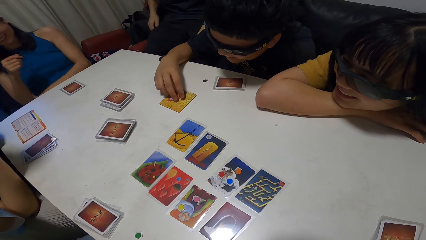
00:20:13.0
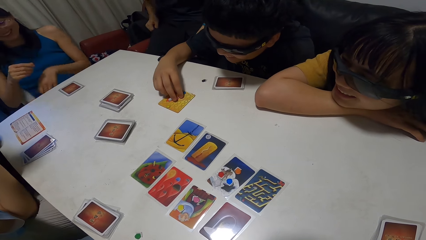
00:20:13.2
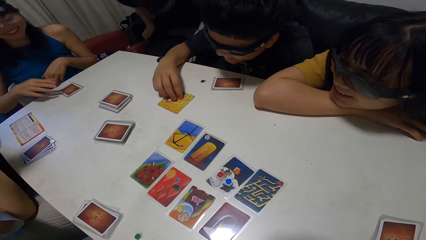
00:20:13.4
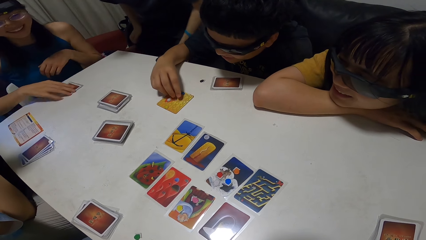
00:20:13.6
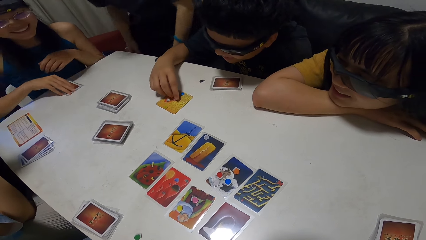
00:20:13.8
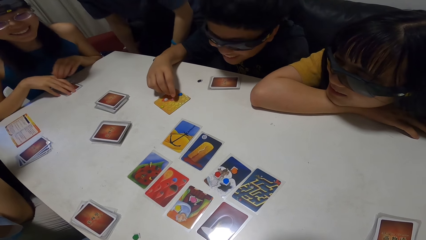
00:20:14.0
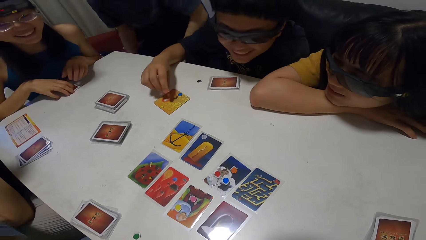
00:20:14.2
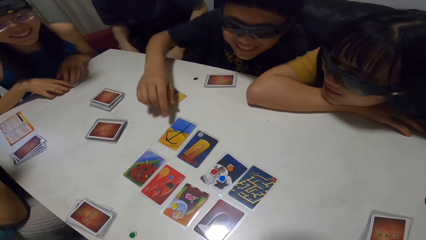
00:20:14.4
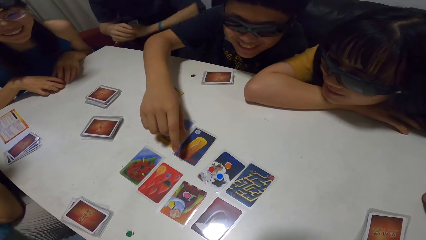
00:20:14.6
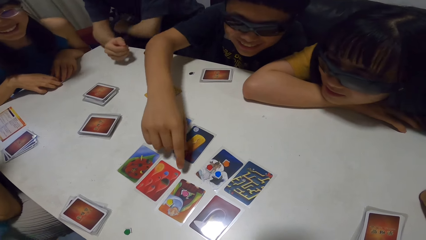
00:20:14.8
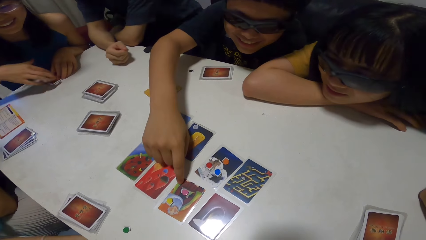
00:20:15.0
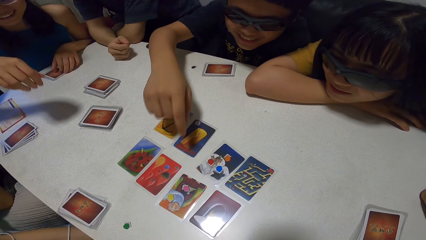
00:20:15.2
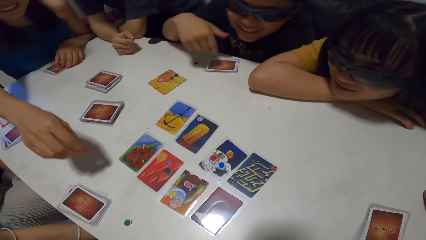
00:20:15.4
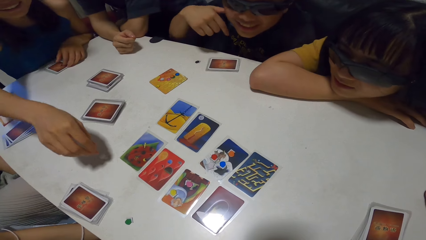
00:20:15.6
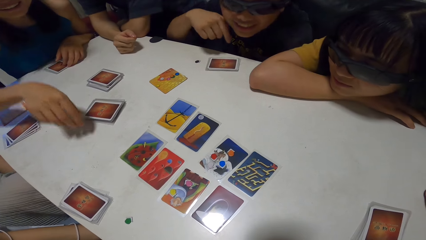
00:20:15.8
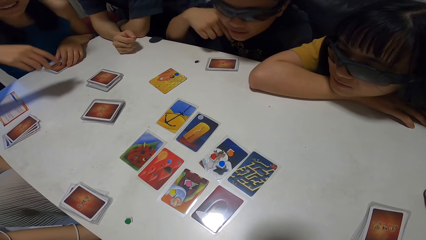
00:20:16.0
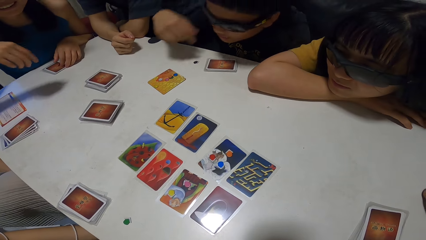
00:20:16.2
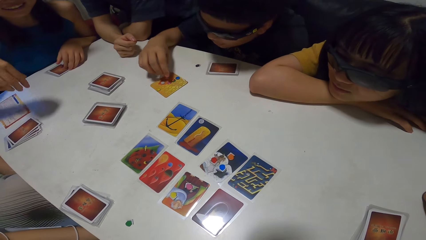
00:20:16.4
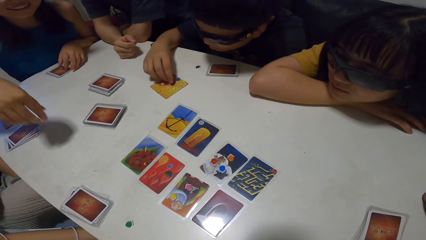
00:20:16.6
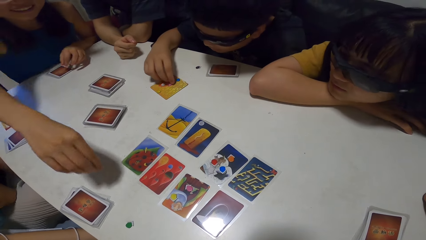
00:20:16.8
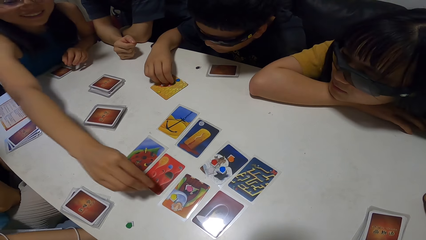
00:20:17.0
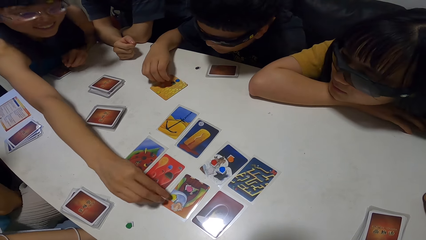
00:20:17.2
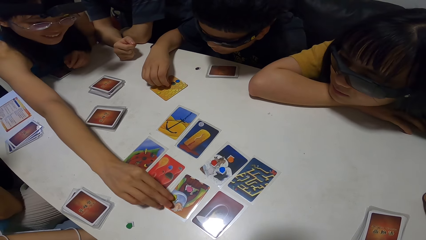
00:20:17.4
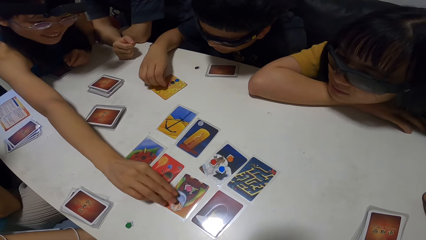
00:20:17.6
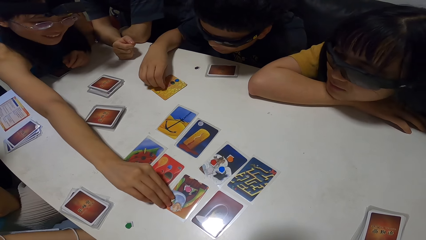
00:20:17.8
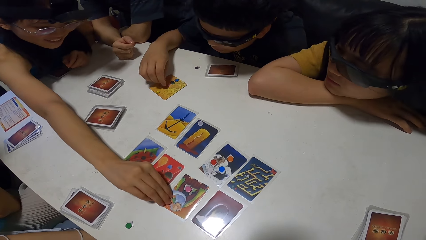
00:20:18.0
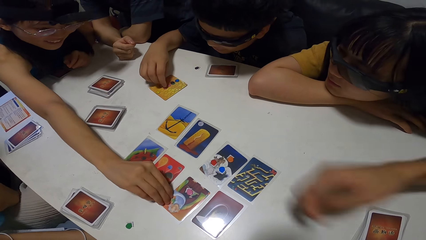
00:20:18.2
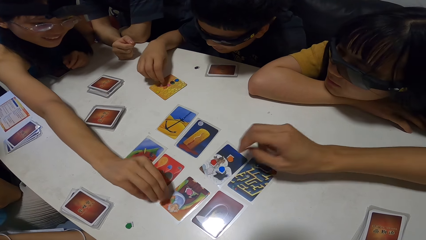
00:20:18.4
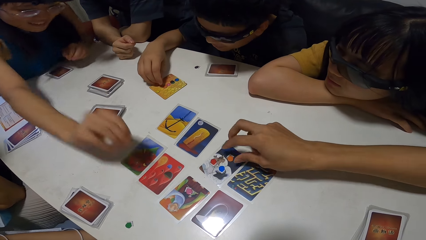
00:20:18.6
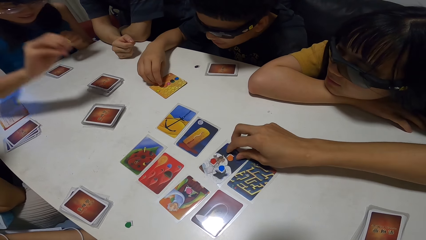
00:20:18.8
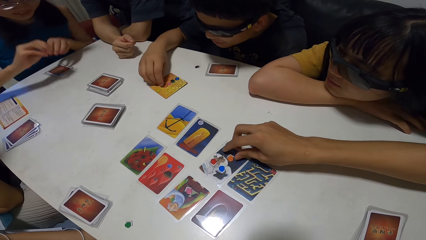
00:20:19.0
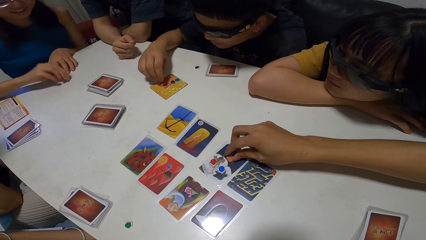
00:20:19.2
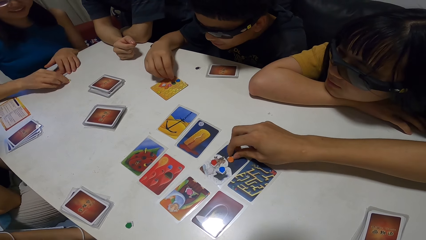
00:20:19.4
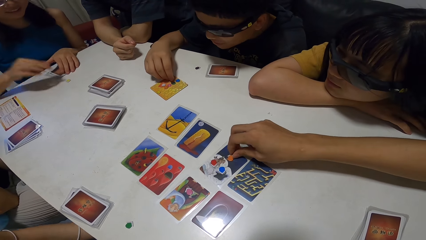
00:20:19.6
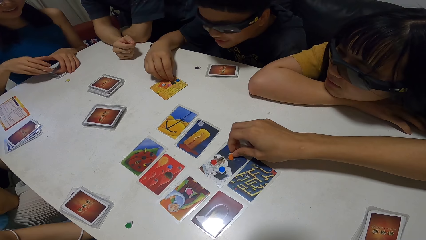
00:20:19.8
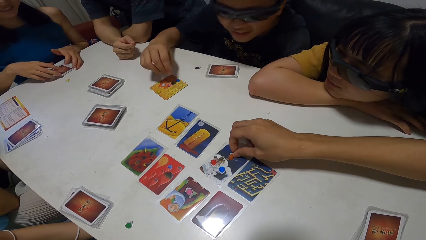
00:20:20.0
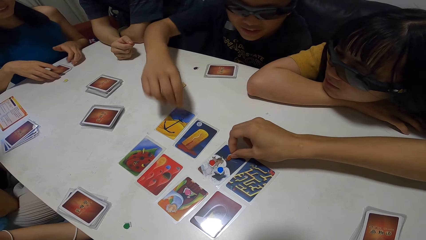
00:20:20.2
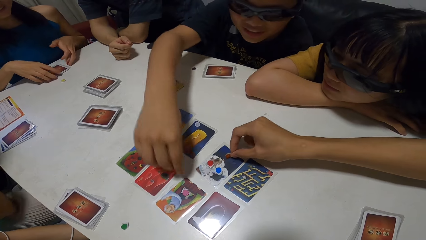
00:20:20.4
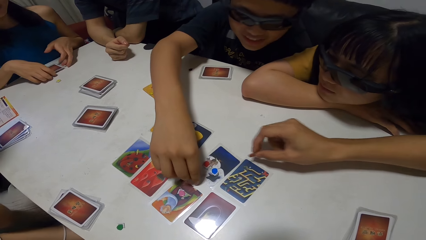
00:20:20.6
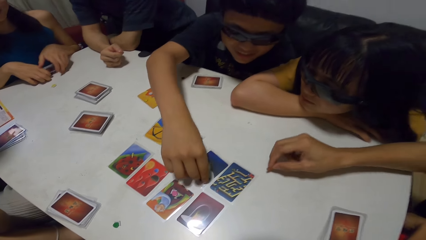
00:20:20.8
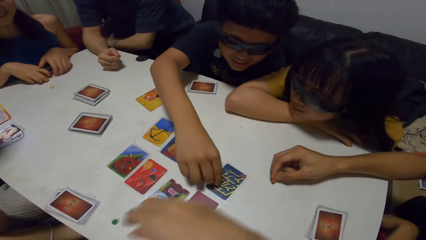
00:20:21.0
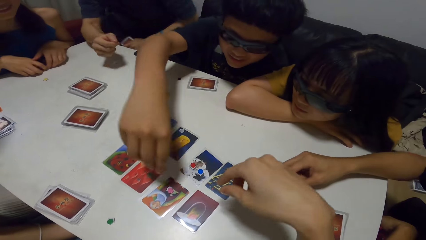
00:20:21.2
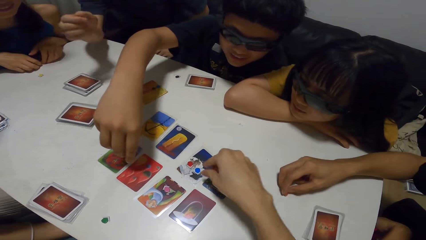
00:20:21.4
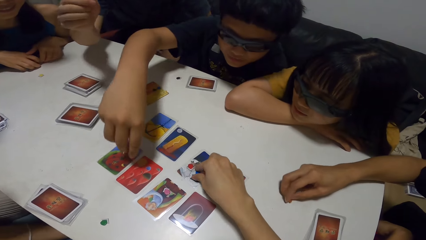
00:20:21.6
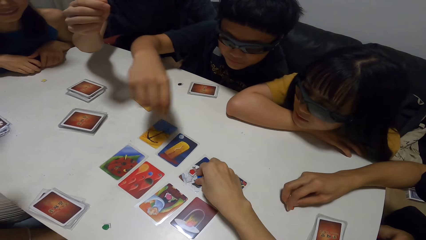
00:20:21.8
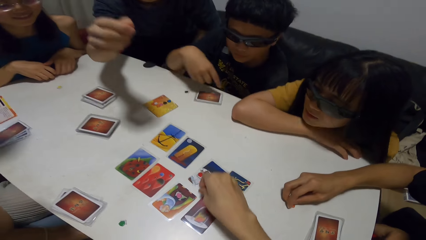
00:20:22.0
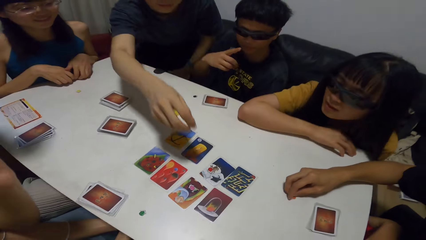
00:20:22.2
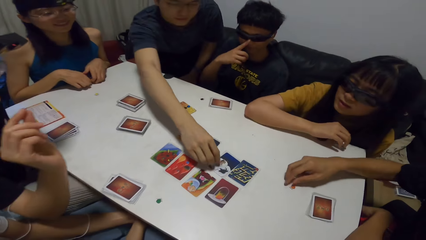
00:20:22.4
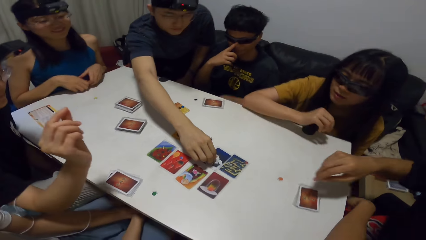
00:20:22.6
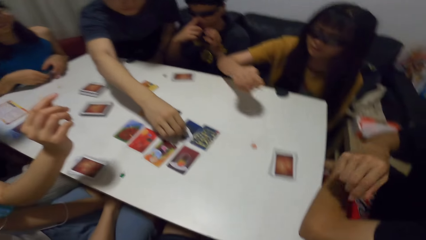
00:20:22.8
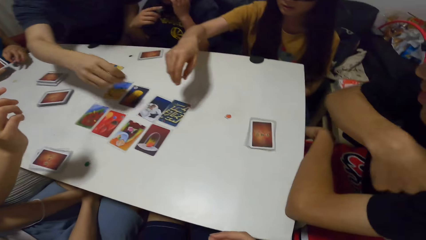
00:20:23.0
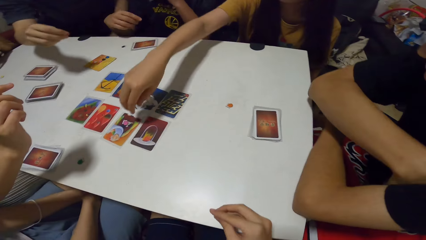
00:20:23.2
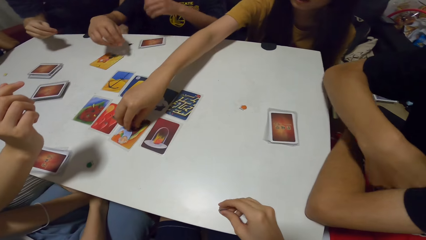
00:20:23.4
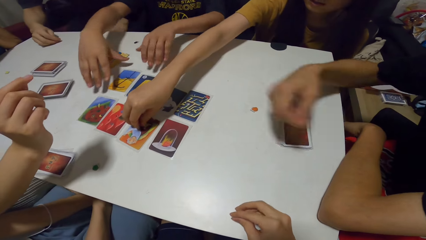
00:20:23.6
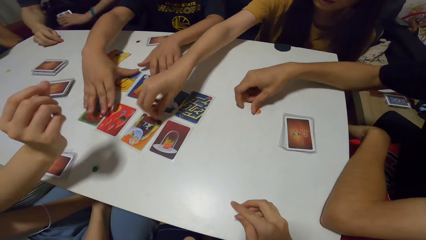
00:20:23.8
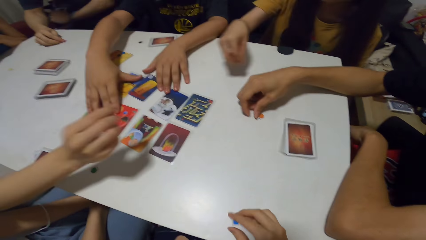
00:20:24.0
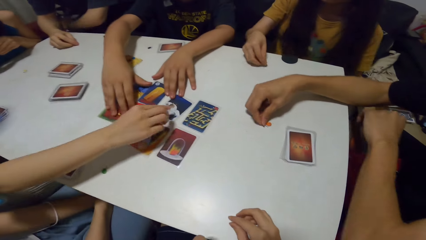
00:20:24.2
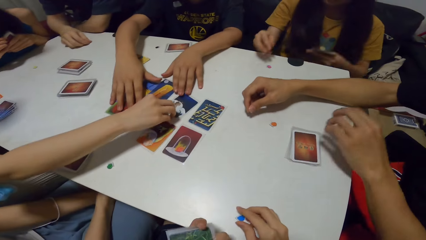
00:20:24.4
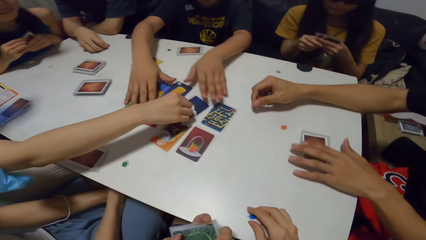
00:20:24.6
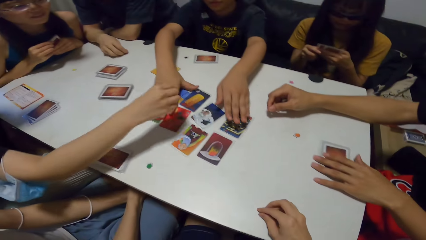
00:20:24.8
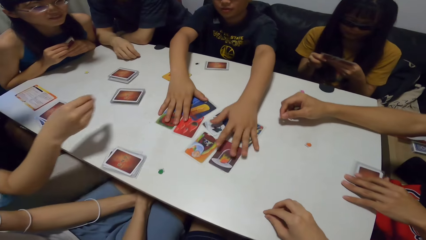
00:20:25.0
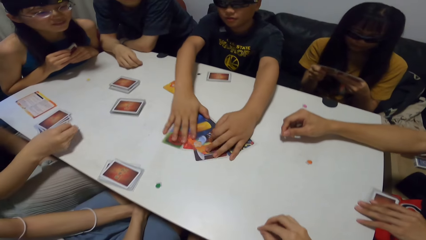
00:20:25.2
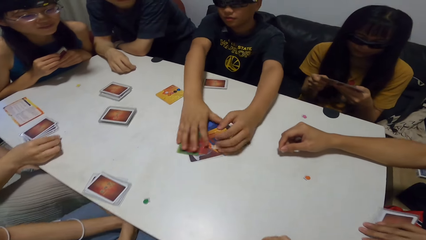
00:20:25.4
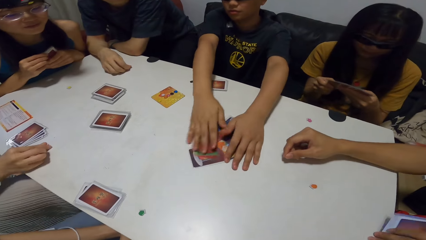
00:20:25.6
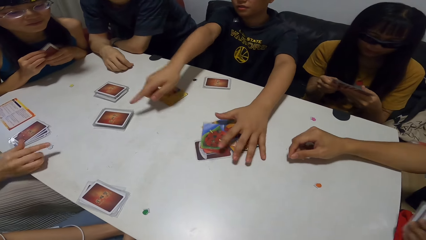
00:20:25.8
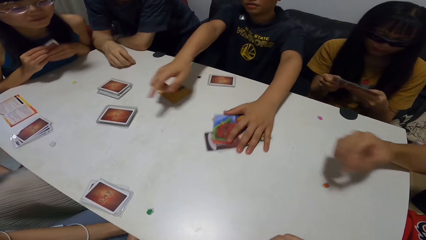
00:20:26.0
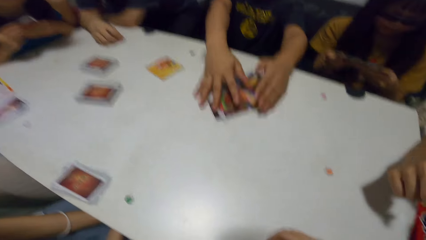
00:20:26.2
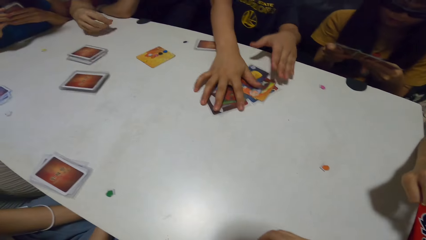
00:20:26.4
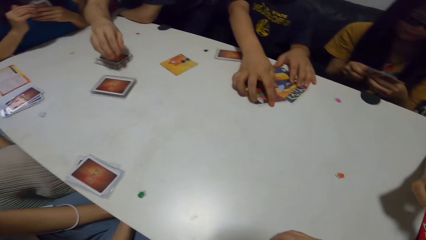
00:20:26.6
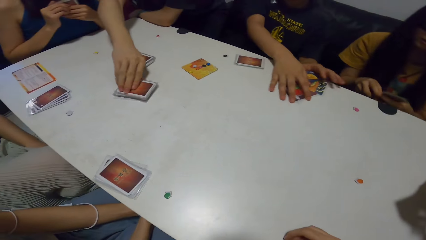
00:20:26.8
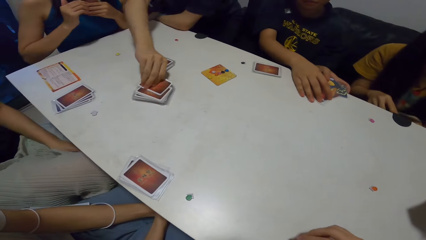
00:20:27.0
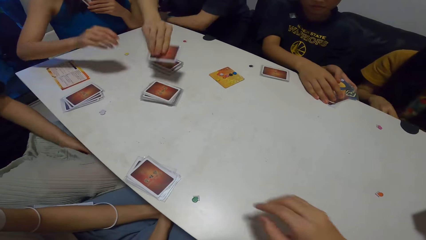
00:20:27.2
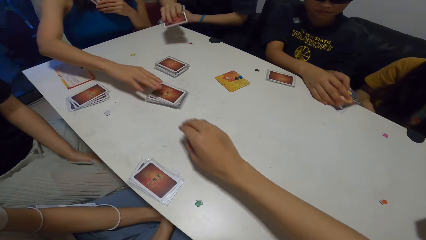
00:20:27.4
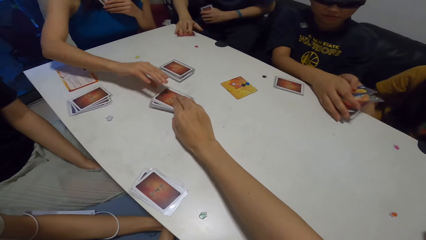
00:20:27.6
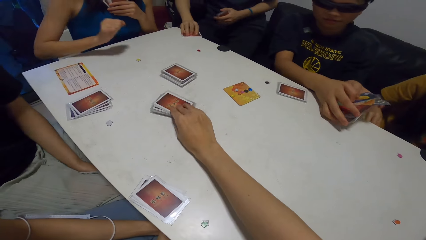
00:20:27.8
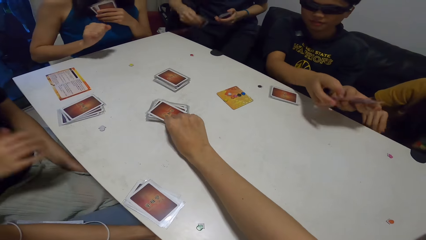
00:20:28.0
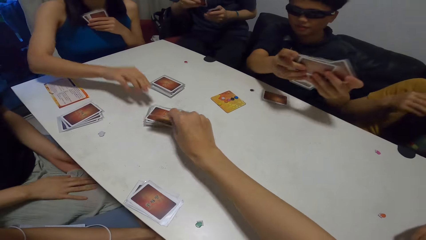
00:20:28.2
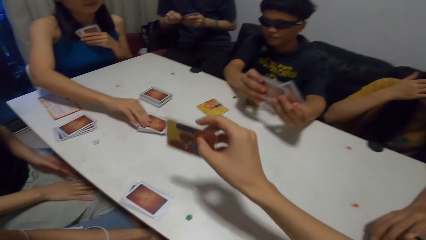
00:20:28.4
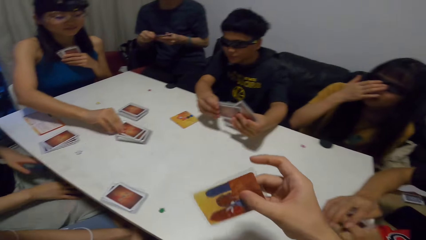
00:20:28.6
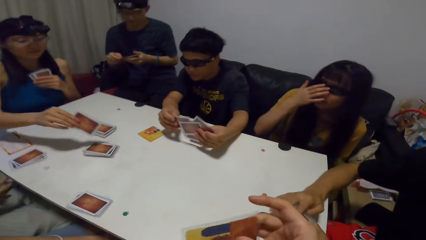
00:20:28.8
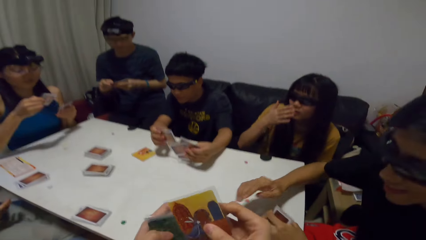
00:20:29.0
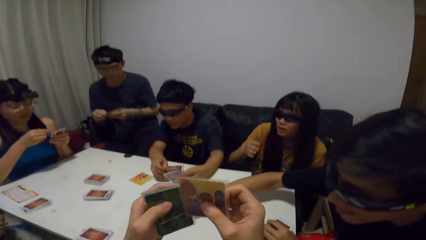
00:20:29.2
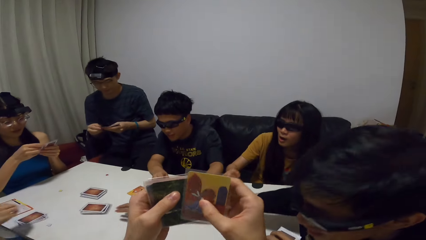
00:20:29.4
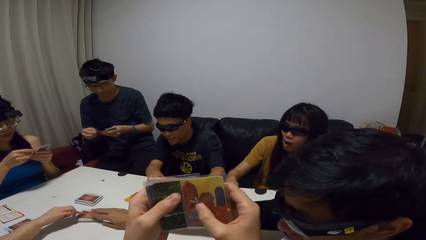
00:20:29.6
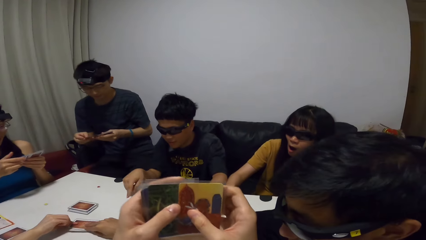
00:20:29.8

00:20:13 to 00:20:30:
A woman touches the set of playing cards on the table with both hands. A man touches the second playing card on the table with his right hand. The woman stretches her right hand towards the playing cards. The man rearranges chips on the score board on the playing table with his right hand. The woman picks up the yellow jigsaw from the second playing card on the table with her right hand. Another man picks up the orange jigsaw from the first card on the table with his right hand. The woman drops the yellow jigsaw on the table with her right hand. The first man hovers his right hand around the playing cards. A person picks up something. The camera wearer picks up a blue jigsaw from the first playing card with his right hand. Another man picks up the red jigsaw from the first playing card with his right hand. Another woman picks up a purple jigsaw from the playing table with her right hand. The first man rearranges the cards on the playing table with both hands. Another man picks up the white jigsaw from the first card with his right hand. The second man picks up his set of cards from the table with his right hand. The first man pulls the cards, and points at a stack of playing cards from the table with his right hand. The third man picks up a card from the stack of playing cards with his right hand. The first woman picks up a card from the stack of playing cards with her right hand. The camera wearer picks up a card from the stack of playing cards with his right hand. The first woman picks up another card from the stack of playing cards with her right hand. The second man picks up a card from the stack of playing cards with his right hand.
